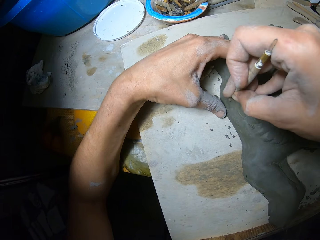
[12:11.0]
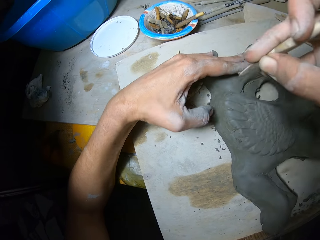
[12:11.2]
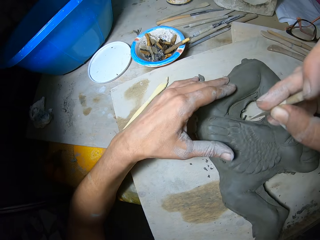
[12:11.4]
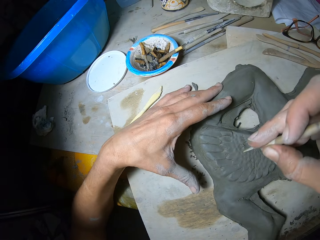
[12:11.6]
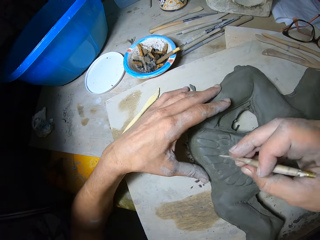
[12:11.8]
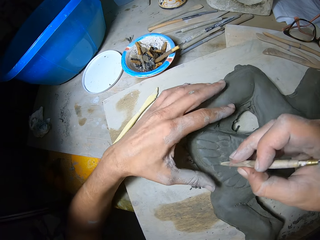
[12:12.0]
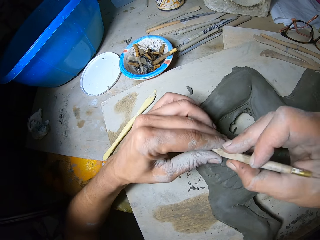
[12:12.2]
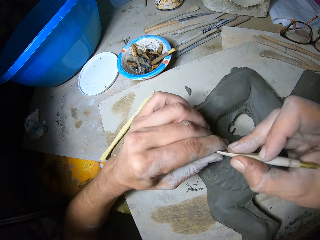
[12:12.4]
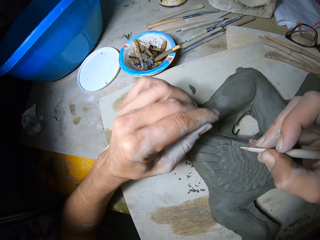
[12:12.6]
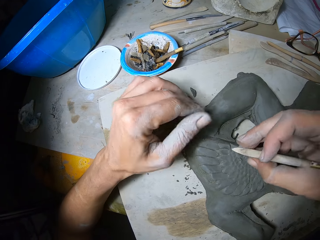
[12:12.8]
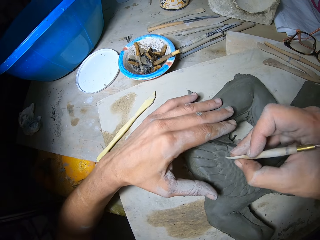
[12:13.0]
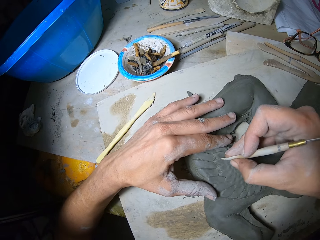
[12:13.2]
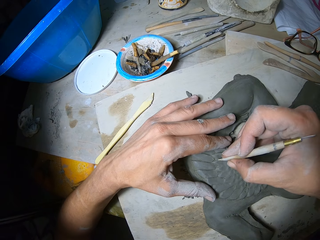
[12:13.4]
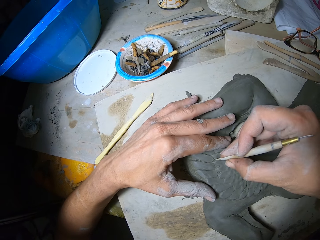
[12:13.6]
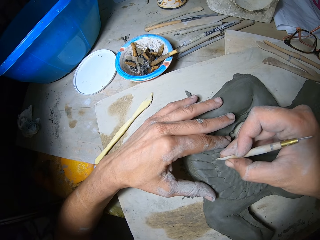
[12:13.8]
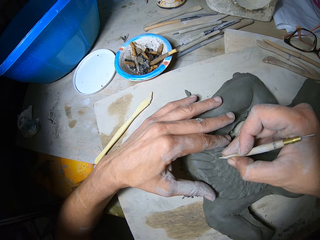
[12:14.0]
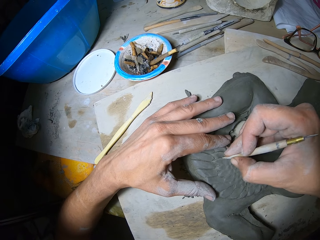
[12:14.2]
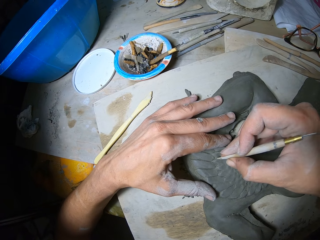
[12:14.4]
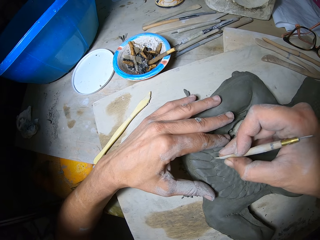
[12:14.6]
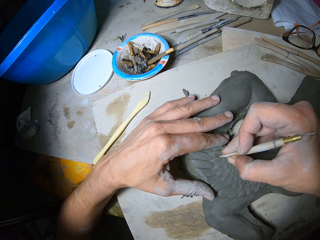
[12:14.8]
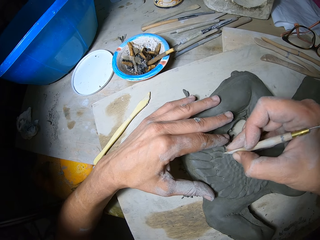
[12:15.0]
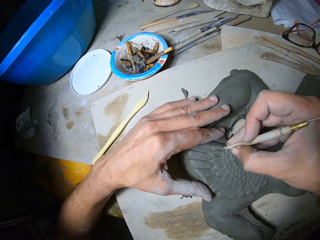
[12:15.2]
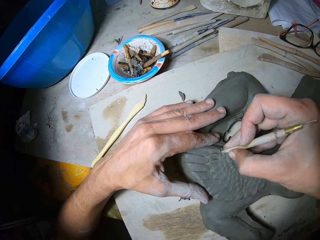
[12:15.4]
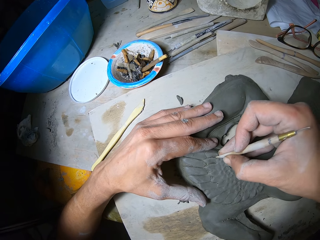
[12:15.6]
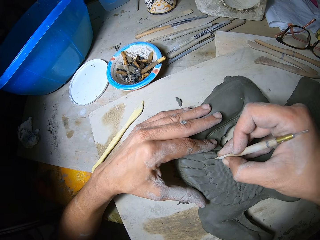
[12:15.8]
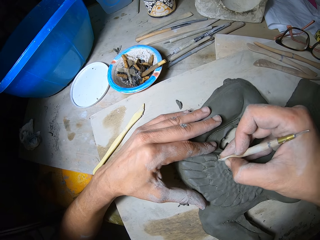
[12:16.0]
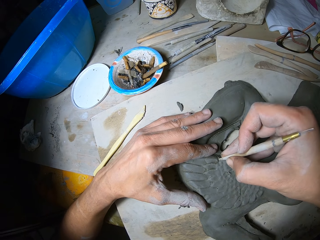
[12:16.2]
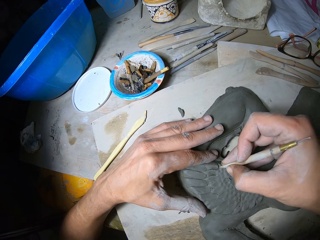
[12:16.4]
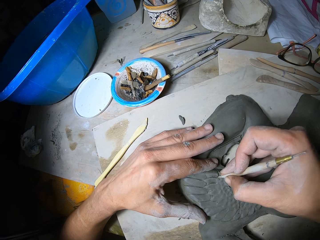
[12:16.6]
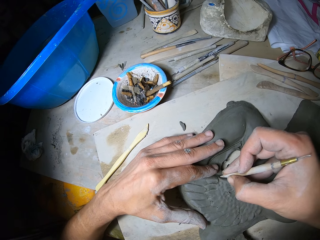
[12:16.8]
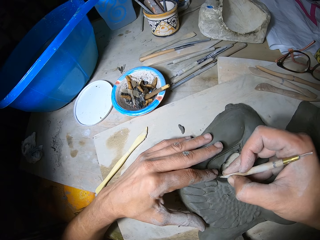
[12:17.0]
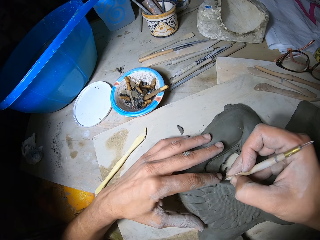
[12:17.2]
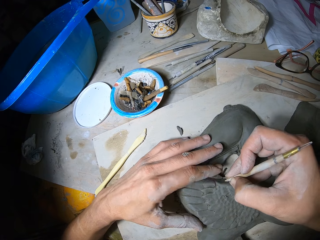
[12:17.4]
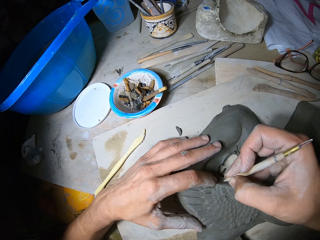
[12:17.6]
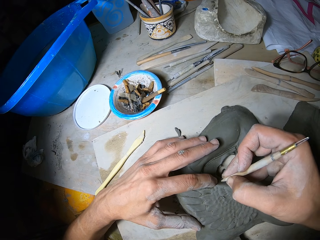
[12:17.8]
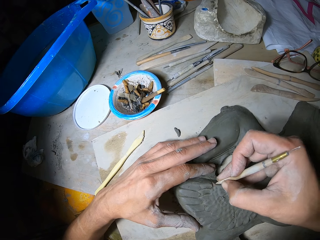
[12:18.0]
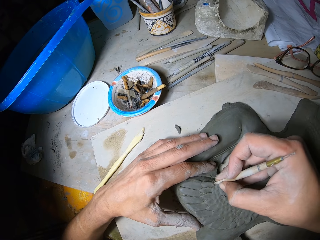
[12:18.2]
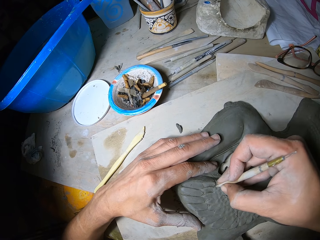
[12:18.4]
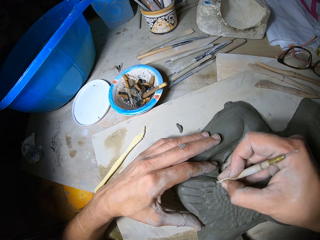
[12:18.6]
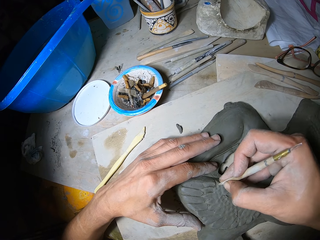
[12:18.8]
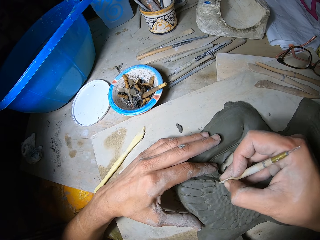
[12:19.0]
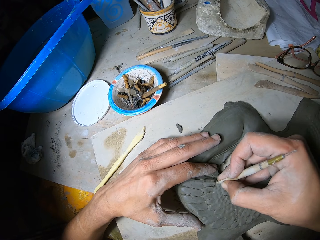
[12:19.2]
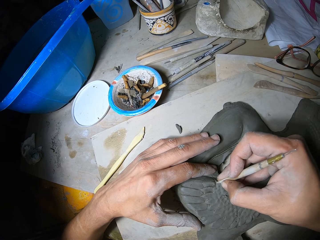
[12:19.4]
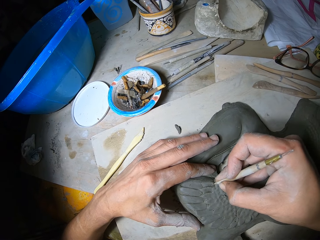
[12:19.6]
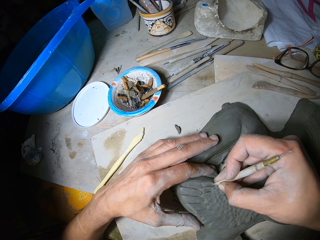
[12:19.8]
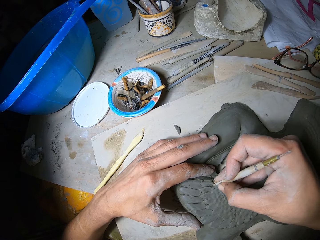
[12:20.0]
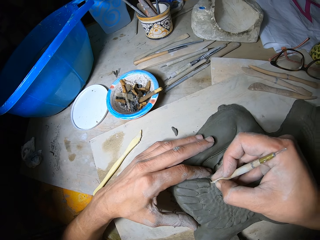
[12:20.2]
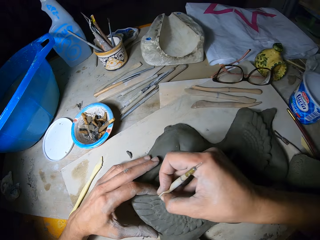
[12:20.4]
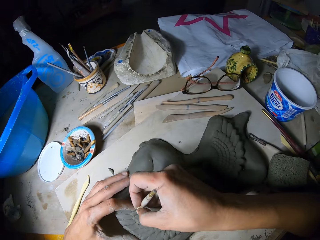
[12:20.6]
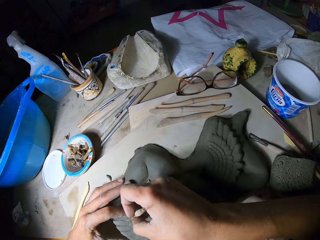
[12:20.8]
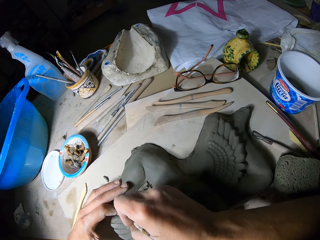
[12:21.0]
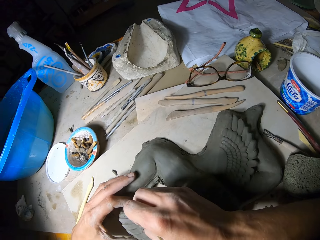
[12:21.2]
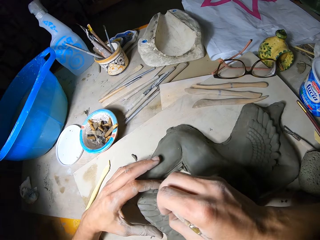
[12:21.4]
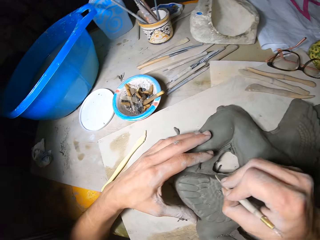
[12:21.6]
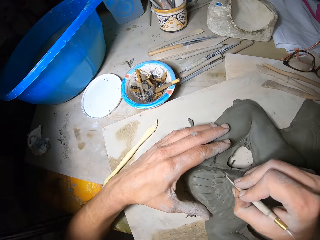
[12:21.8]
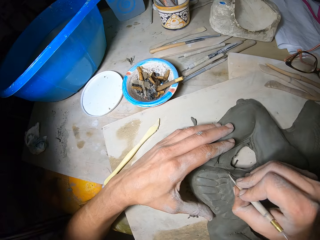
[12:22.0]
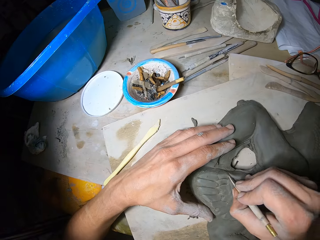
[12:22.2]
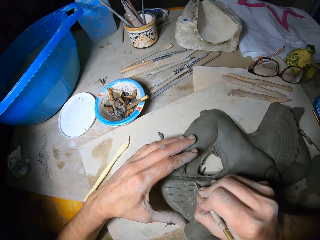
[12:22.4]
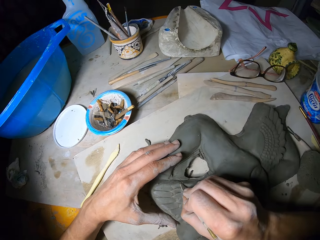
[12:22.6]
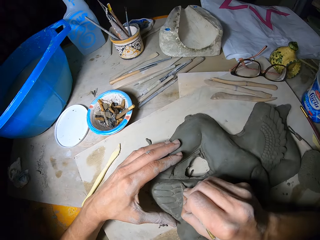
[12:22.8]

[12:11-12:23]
The camera wearer removes mold plasters on the relief sculpture with his left hand. He wipes out mold plasters on the engraving tool in his right hand with his left hand. He carves out the forms of the relief sculpture with the engraving tool in his right hand.

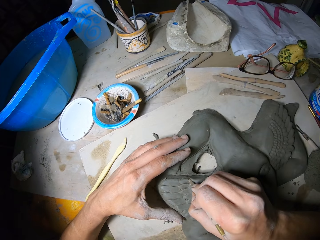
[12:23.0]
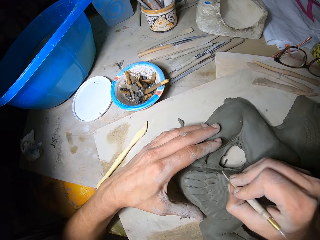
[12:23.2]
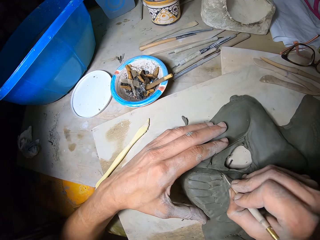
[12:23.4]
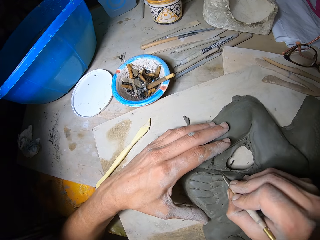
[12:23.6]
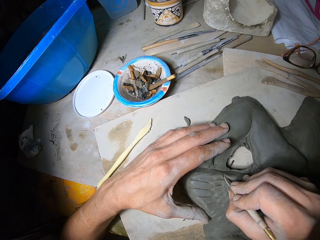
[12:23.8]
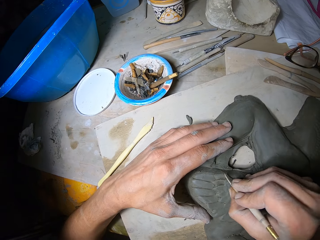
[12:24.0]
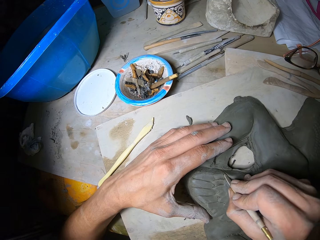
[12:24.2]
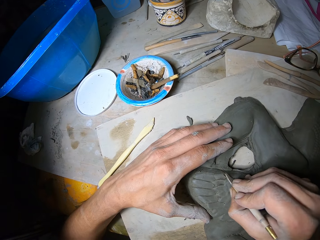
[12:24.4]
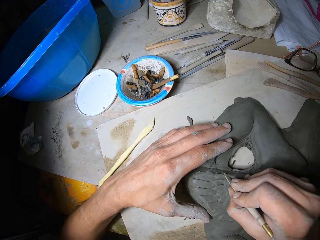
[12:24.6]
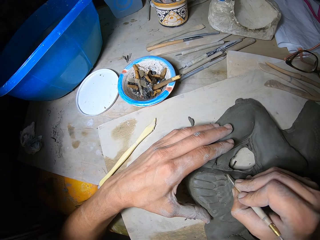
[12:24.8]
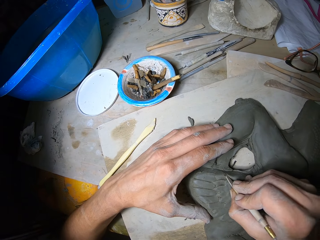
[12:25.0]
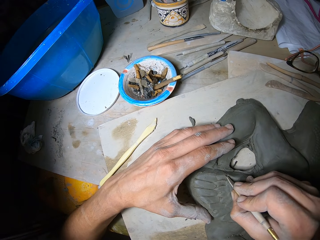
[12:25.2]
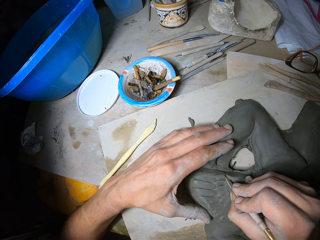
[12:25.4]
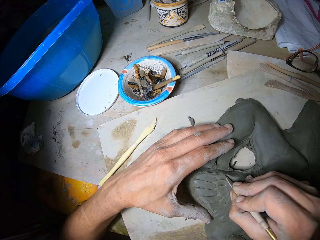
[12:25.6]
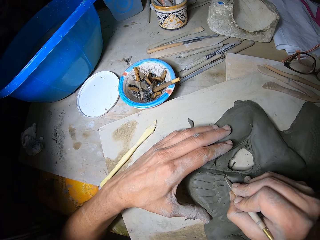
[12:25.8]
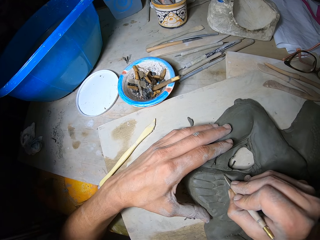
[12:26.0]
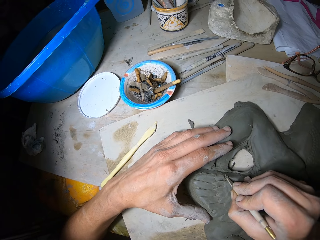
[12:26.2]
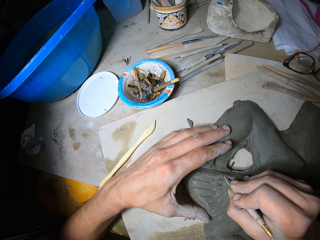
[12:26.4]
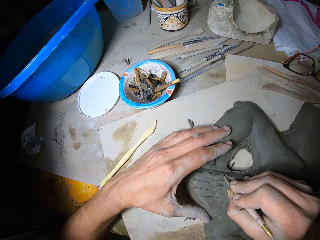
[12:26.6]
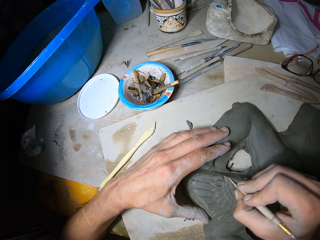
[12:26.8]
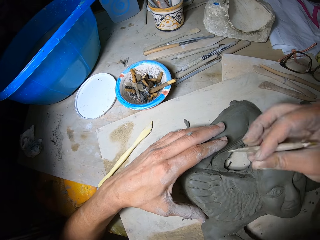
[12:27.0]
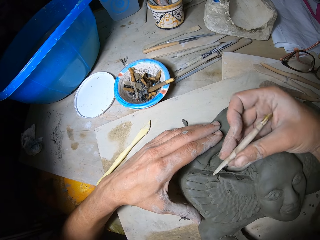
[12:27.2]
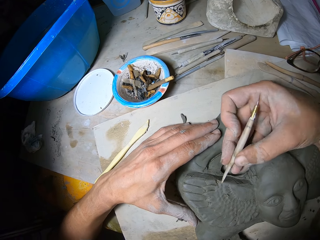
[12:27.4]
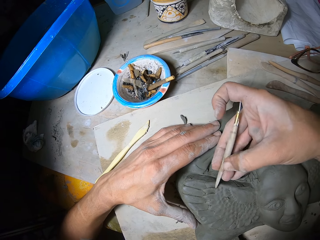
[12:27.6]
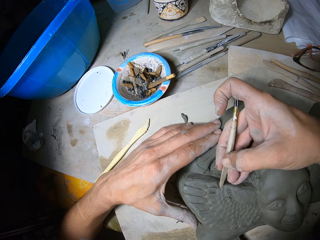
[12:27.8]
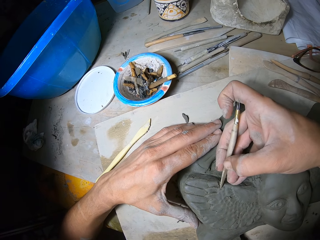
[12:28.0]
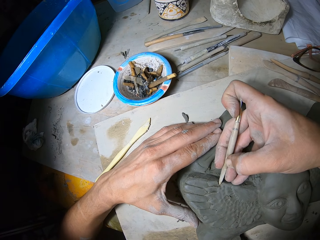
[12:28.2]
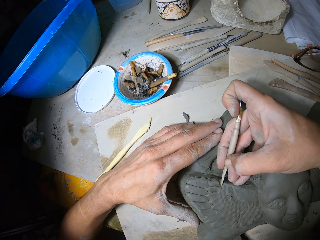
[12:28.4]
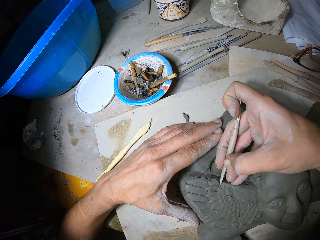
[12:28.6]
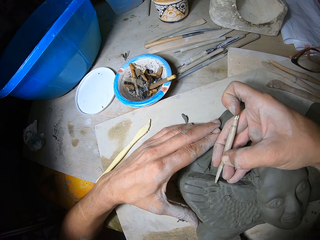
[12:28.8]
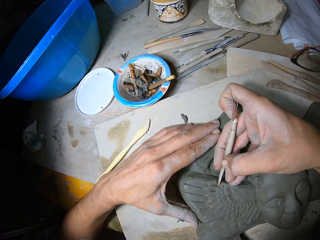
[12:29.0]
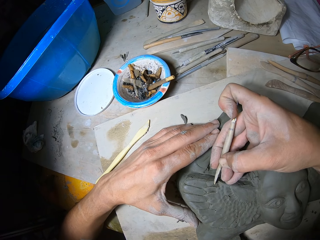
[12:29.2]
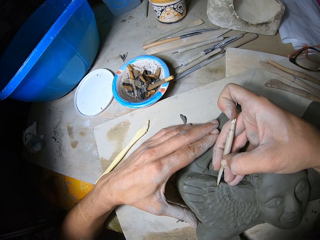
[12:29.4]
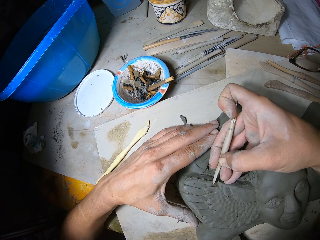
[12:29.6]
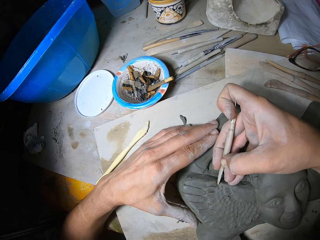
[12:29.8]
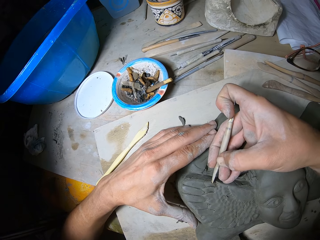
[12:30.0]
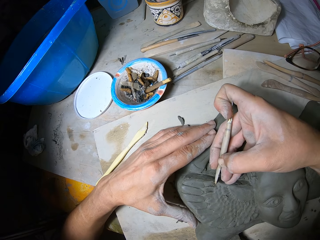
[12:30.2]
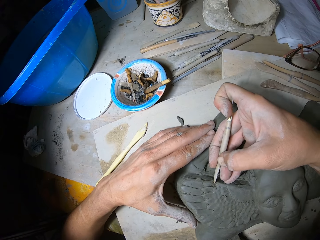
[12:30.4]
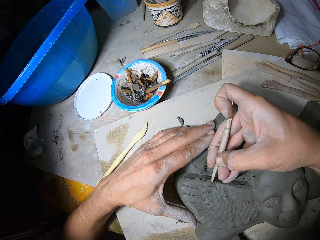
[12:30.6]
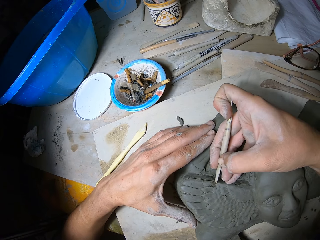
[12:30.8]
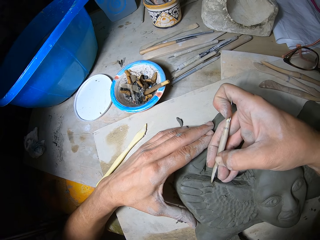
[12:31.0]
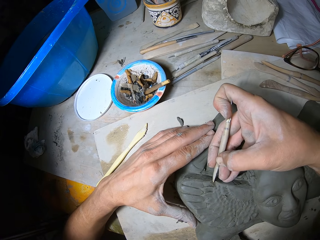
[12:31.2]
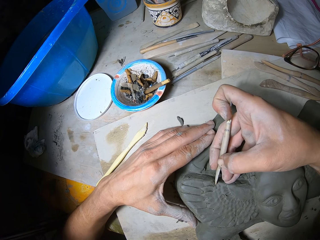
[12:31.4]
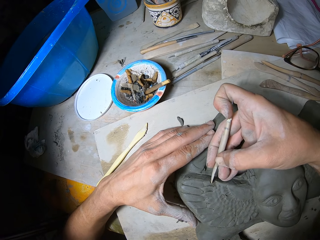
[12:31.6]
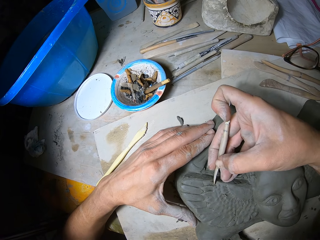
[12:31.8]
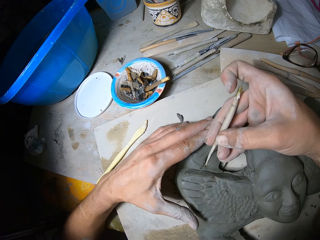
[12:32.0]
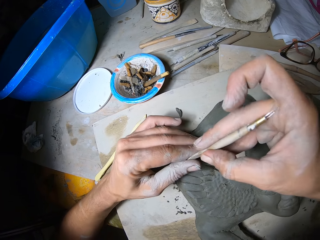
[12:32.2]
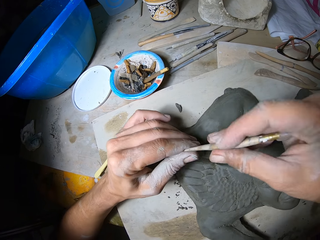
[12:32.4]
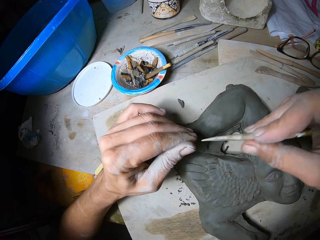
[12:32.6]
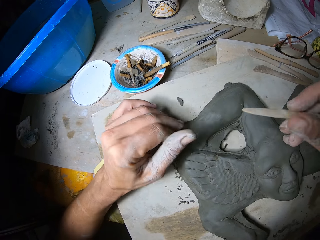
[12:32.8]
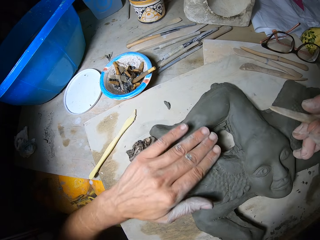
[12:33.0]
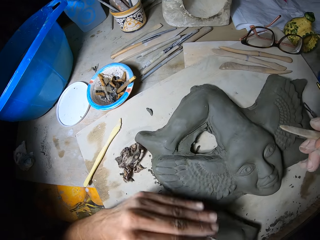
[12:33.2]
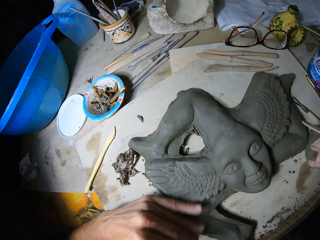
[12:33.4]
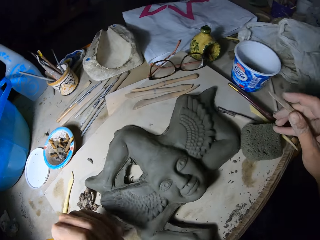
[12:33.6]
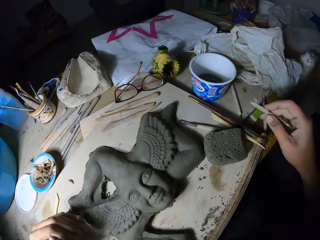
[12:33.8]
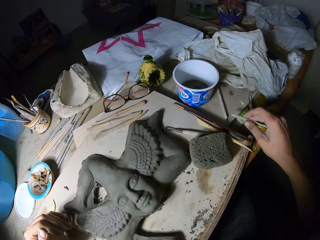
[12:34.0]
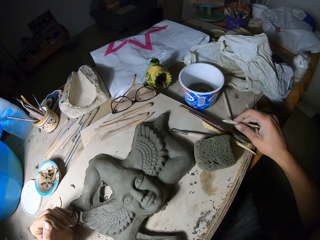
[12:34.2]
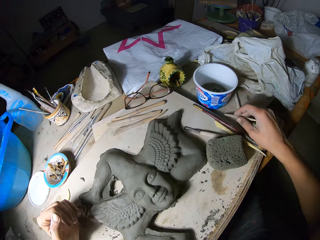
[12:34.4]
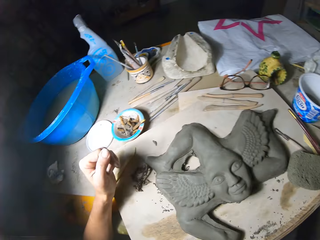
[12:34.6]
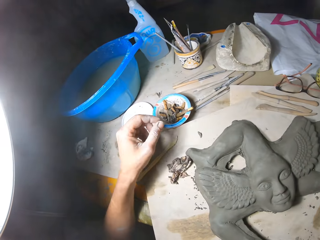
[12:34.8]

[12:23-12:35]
The camera wearer wipes out mold plasters on the engraving tool in his right hand with his left hand. He cleans the relief sculpture with his left hand.
